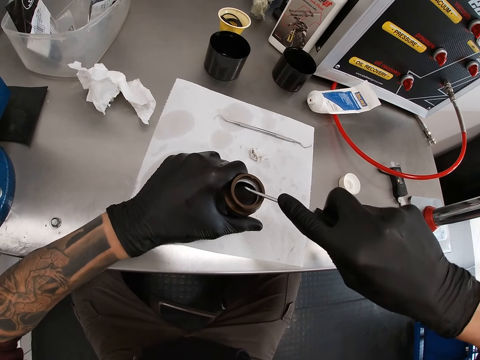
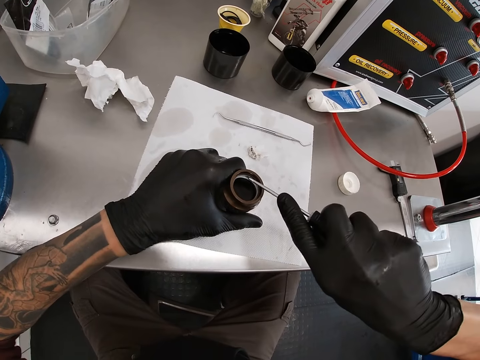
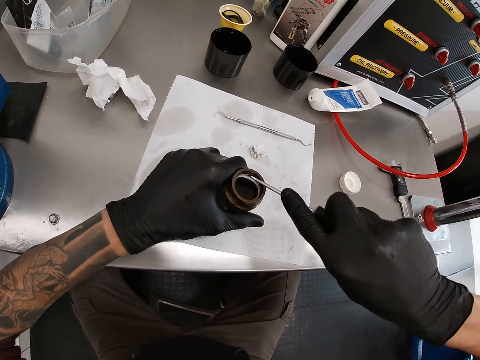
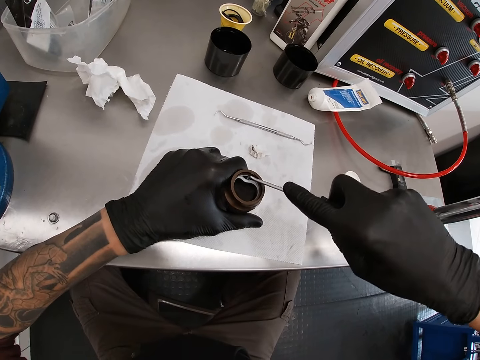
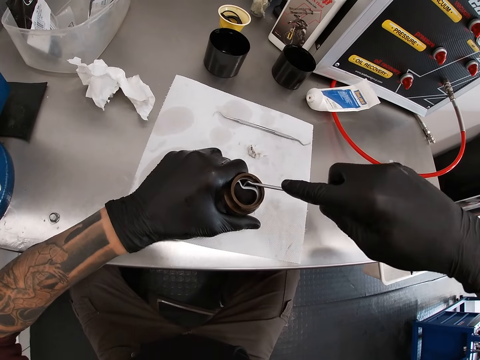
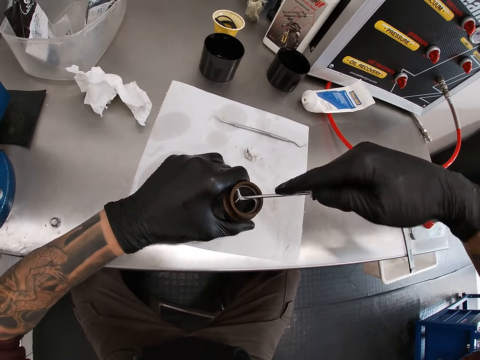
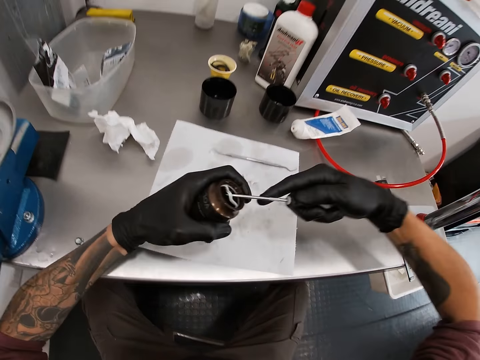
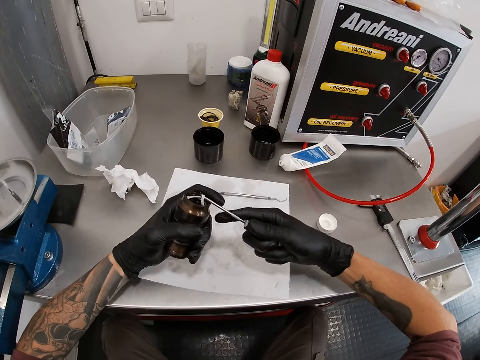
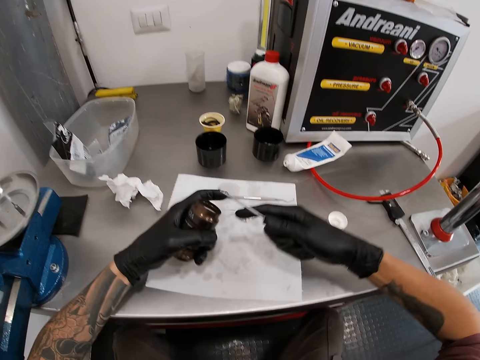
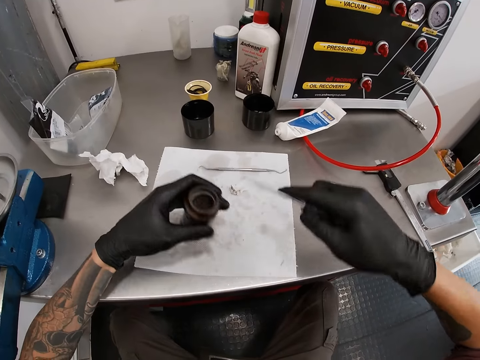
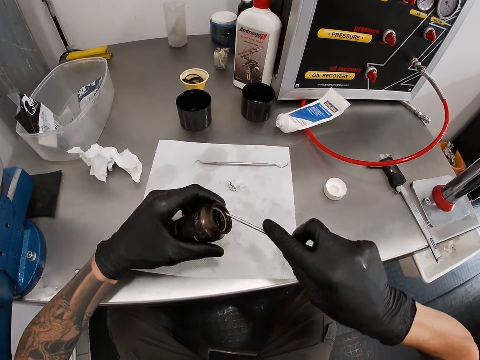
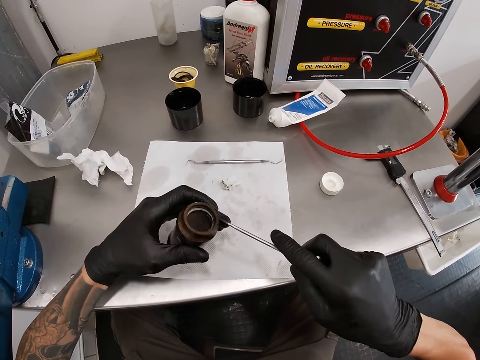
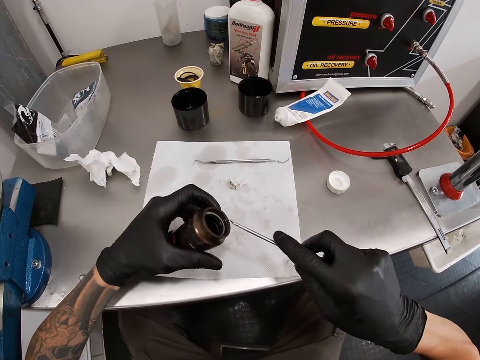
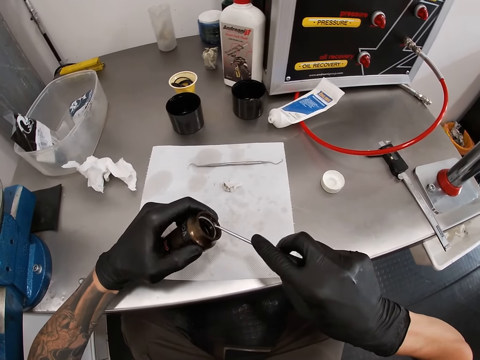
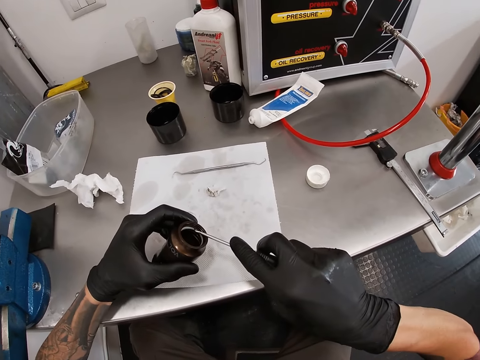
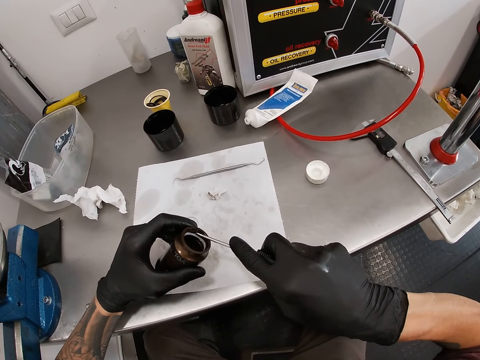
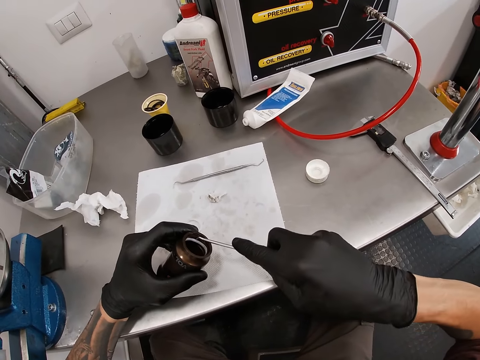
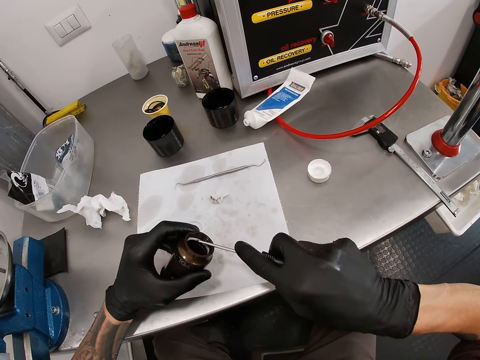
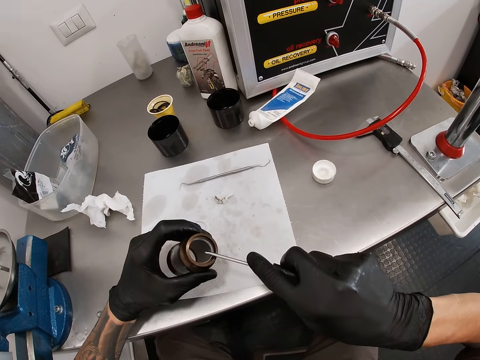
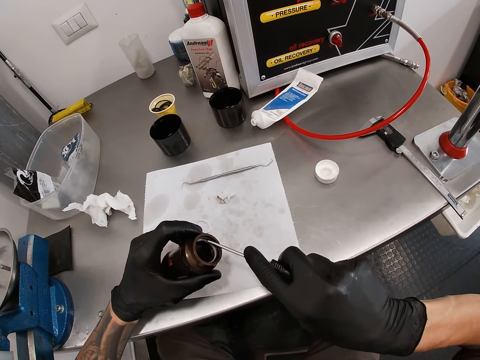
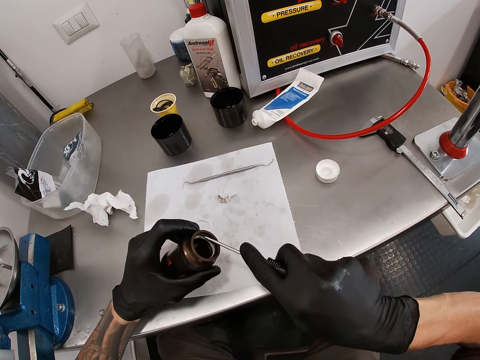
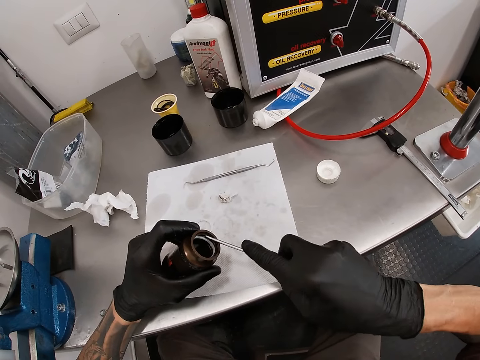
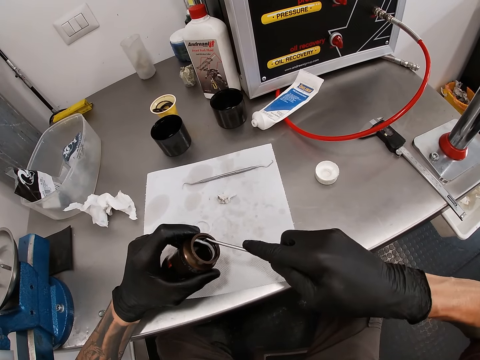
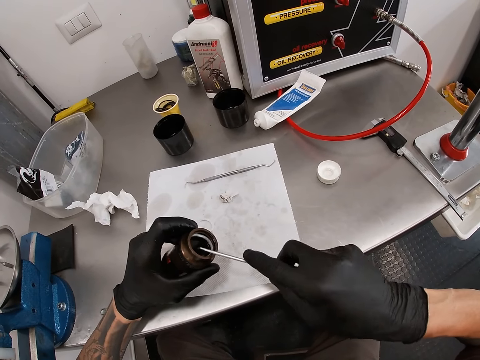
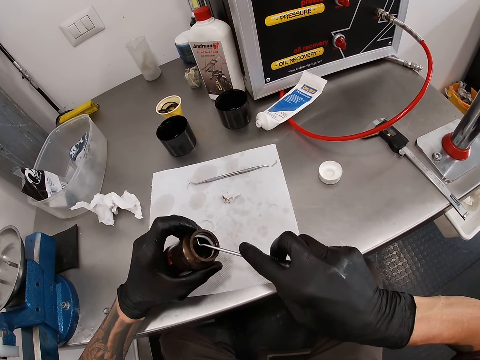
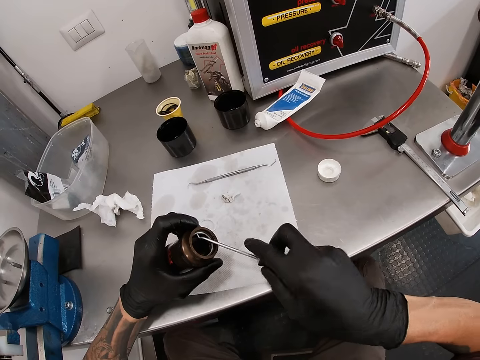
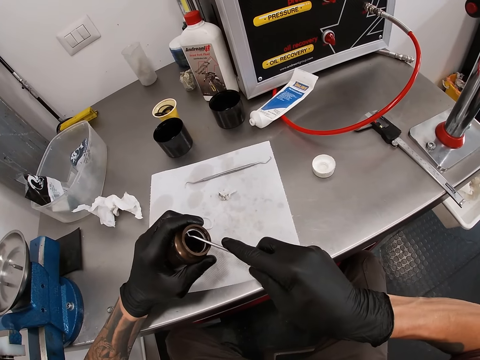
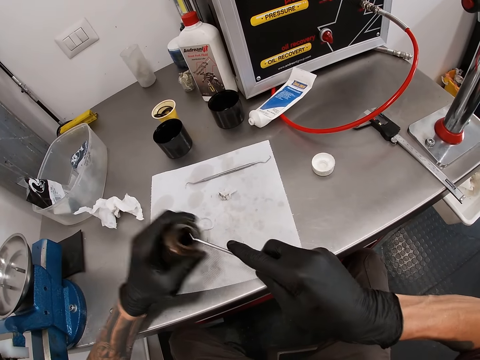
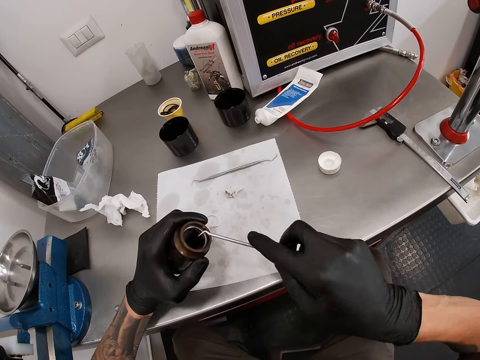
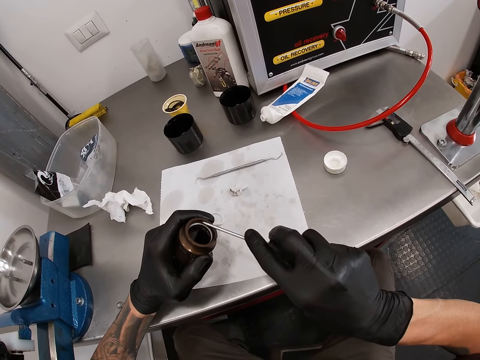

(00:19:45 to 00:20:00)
The camera wearer removes a dust seal or rubber ring with the probe or screw driver in his right hand. He drops the dust seal on the paper with the probe in his right hand. He adjusts the metal tube. He examines a dust seal in the air can in his left hand with the probe in his right hand. He removes a rubber ring from the metal tube with the screw driver.

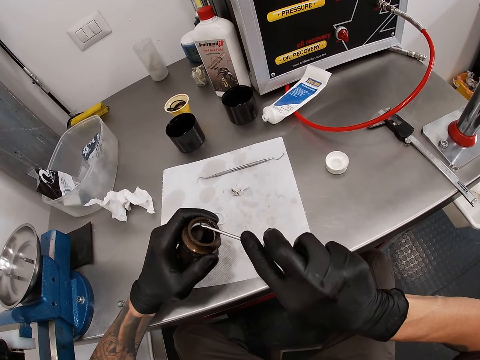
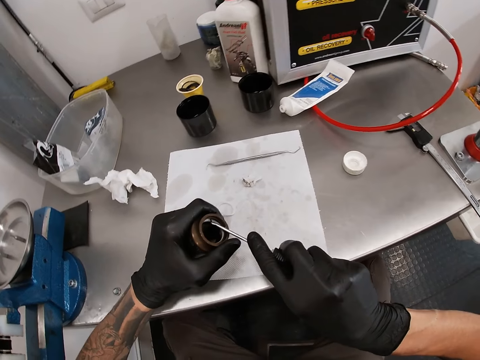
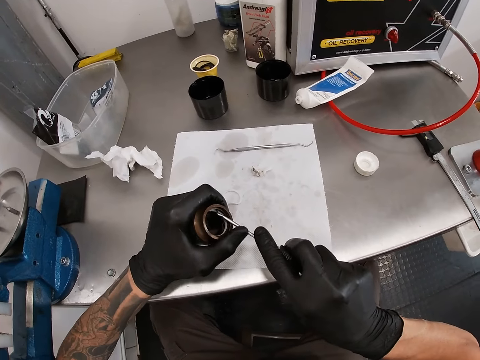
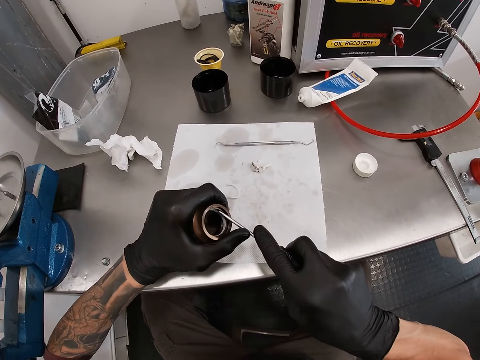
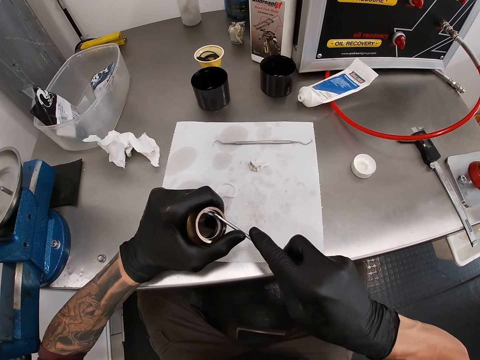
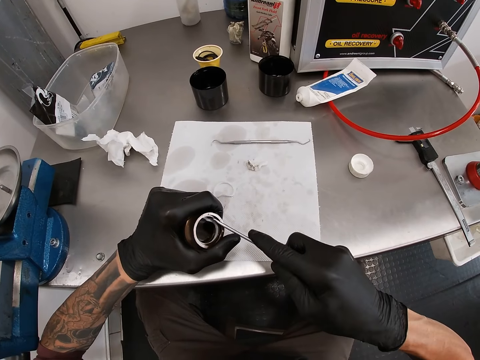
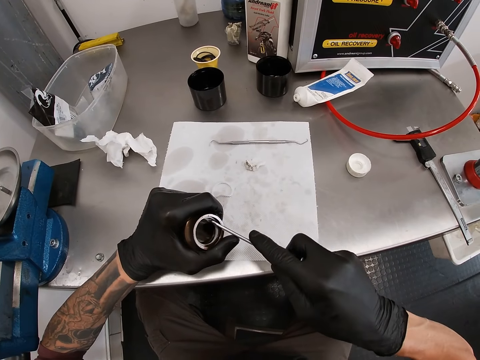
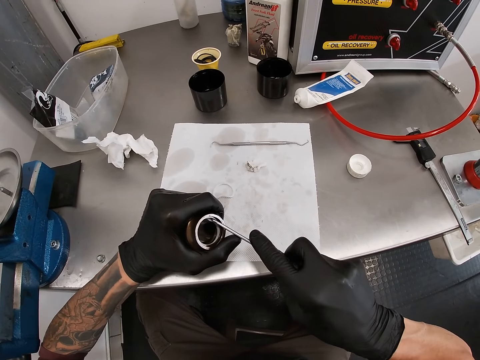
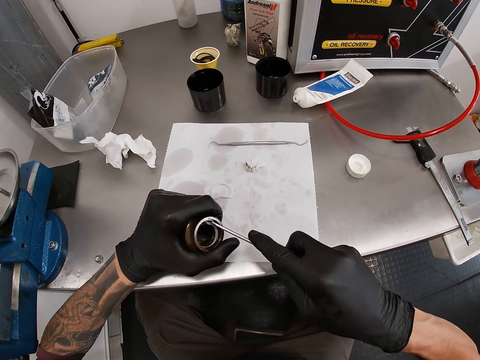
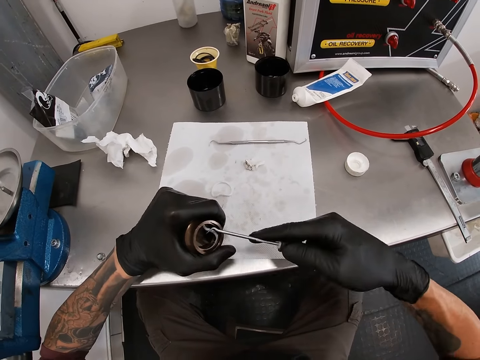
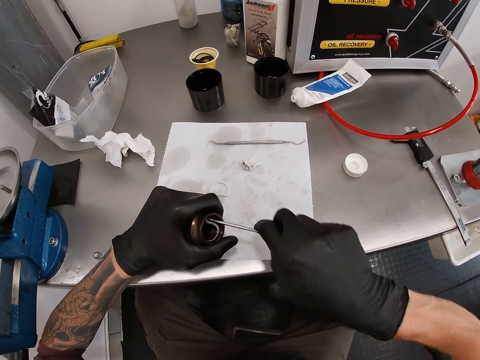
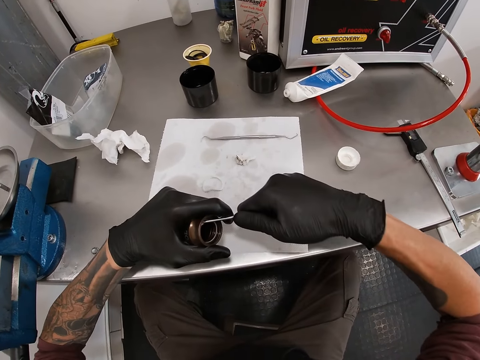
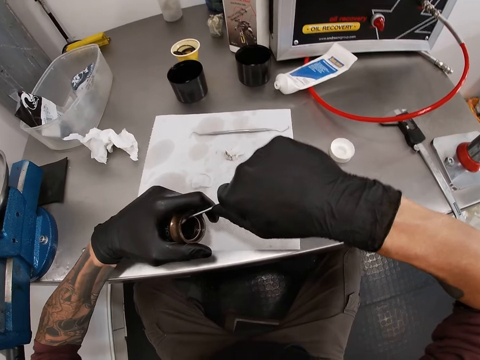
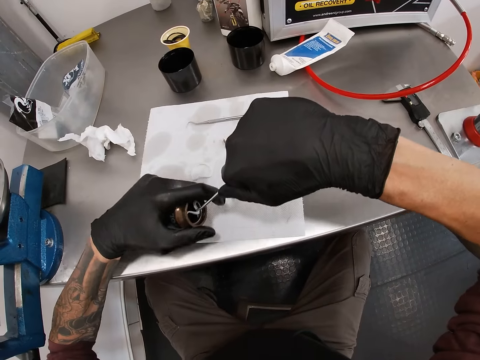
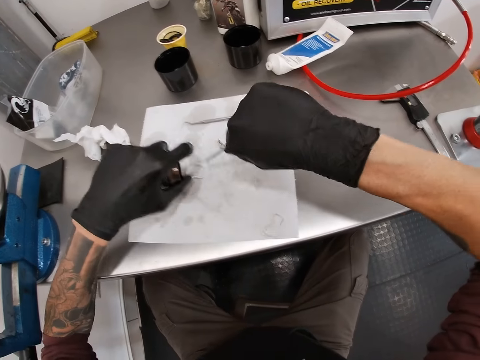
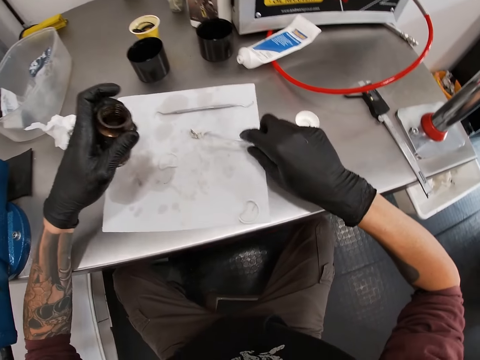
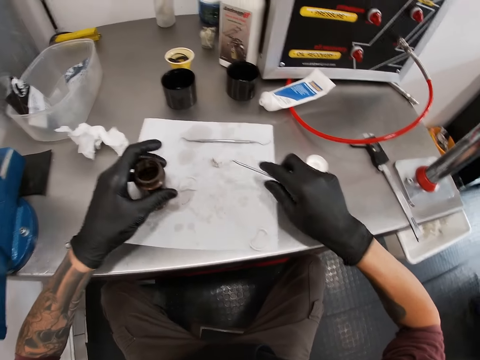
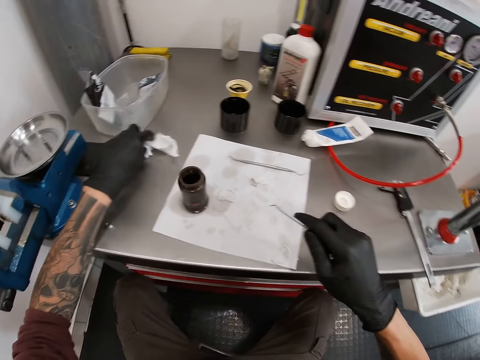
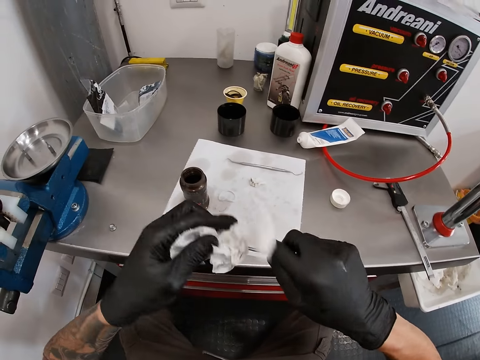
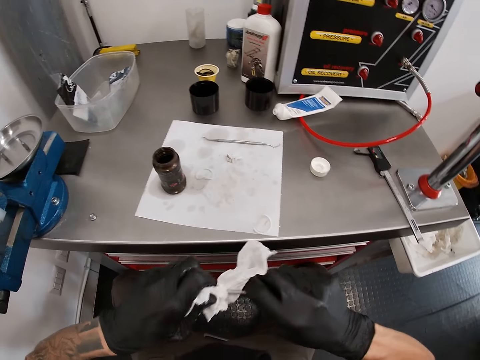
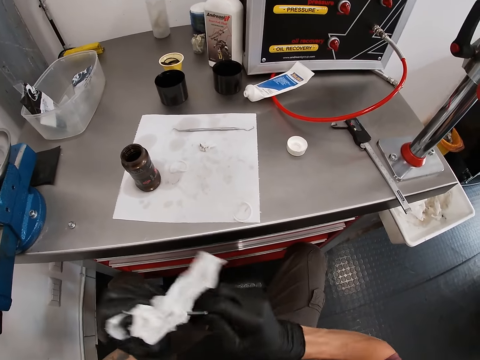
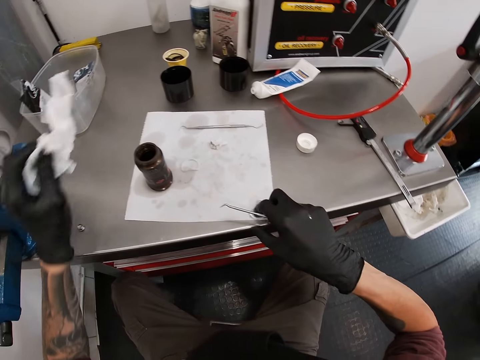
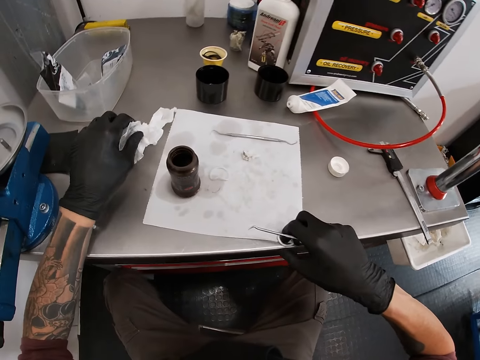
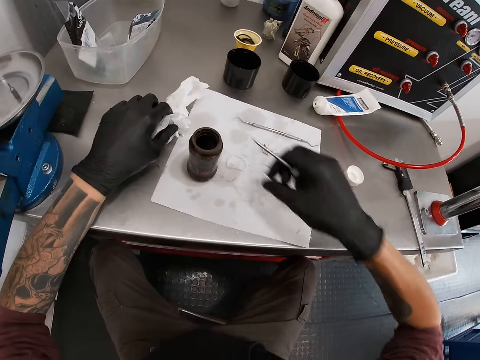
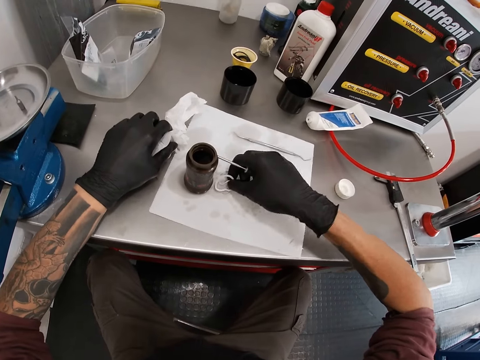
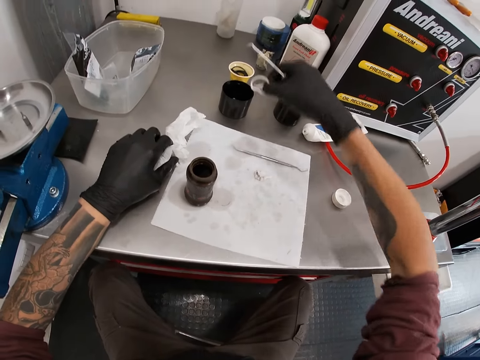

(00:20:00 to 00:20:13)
The camera wearer removes a dust seal or rubber ring with the probe in his right hand. He drops the rubber ring. He drops the air can on the paper with his left hand. He picks up the tissue paper on the worktable with his left hand. He wipes the probe with the tissue in his left hand. He moves the dust seals on the paper to the cup on the worktable with his right hand. He drops the tissue paper on the worktable with his left hand. He collects the rubber rings.
